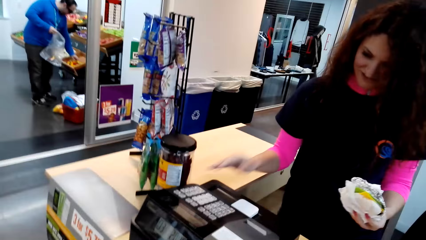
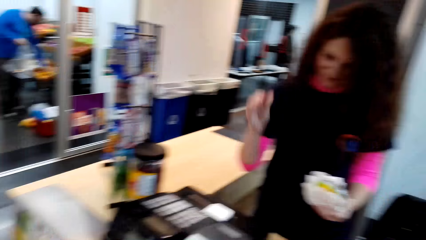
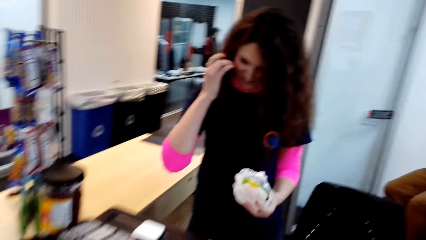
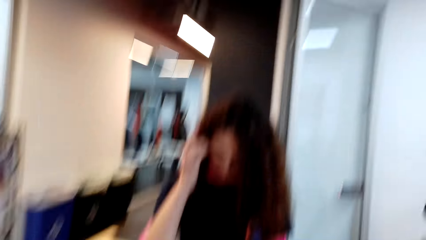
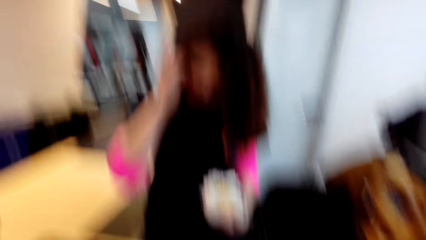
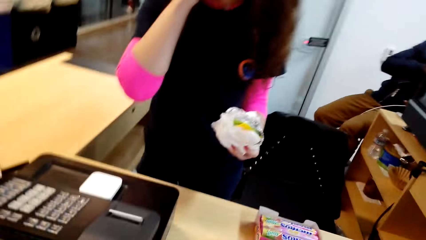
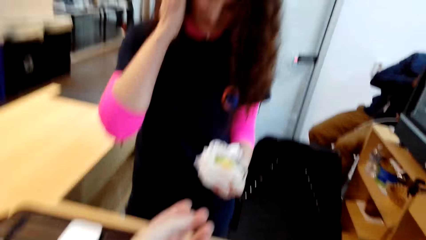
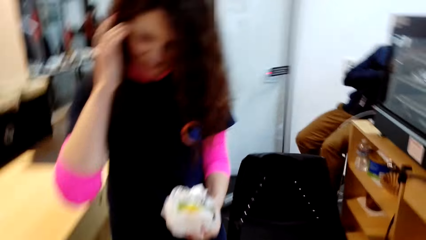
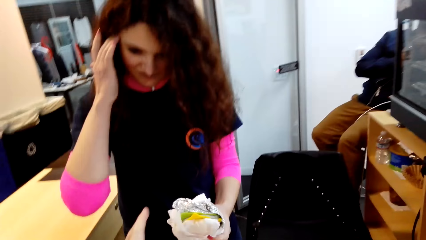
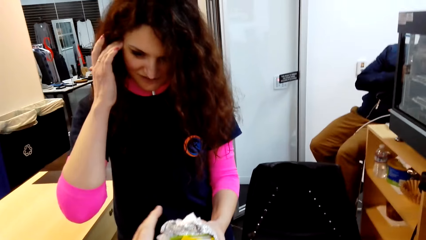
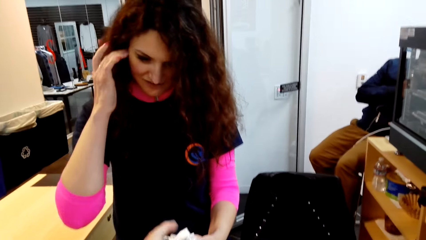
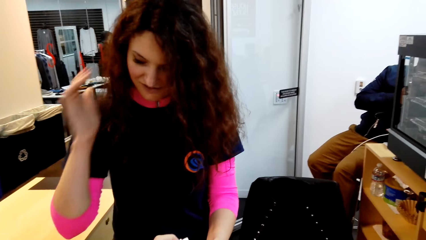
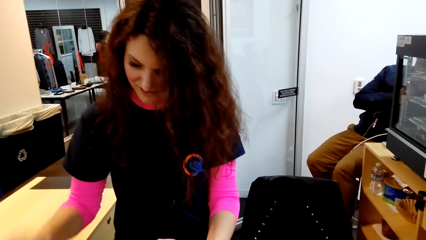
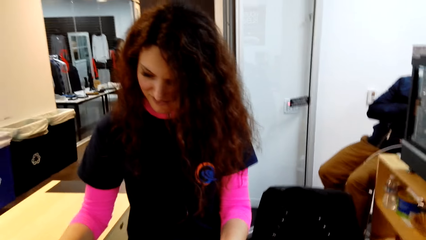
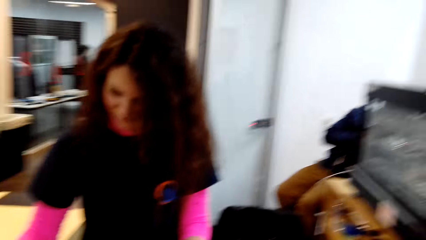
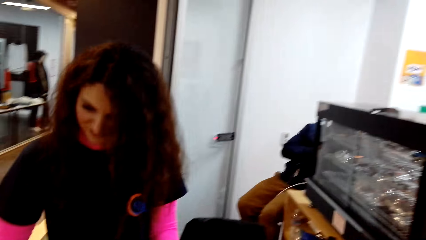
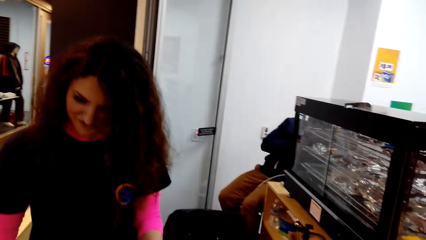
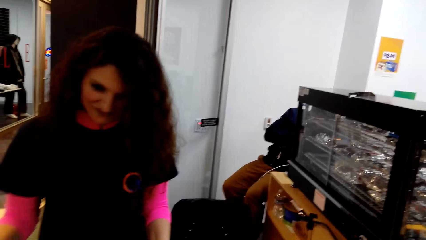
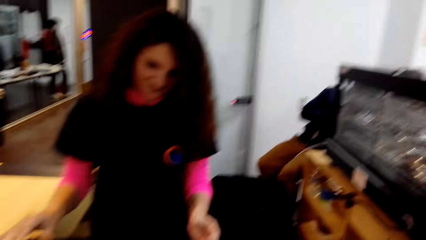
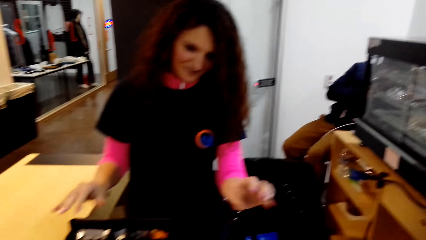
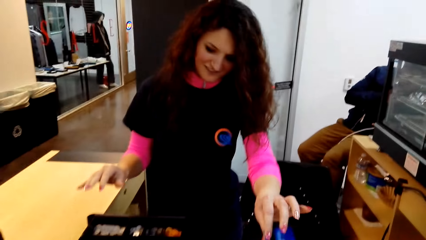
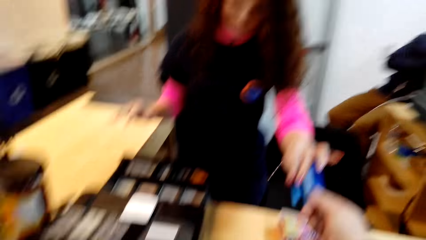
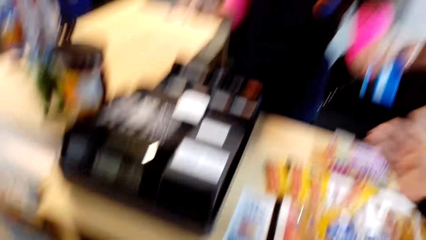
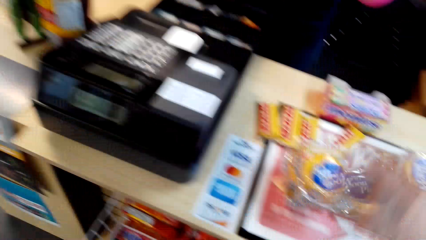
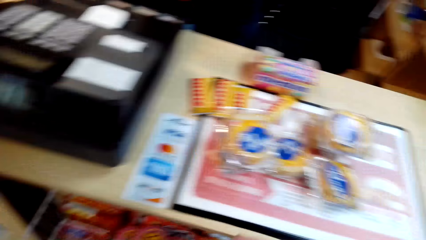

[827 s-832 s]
The lady scratches her head. The camera wearer receives something from the lady. They pass the visa card to the lady.

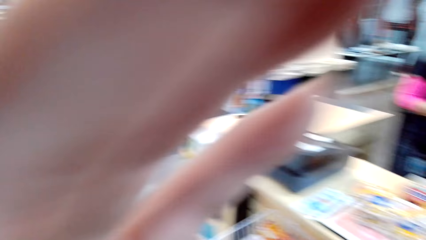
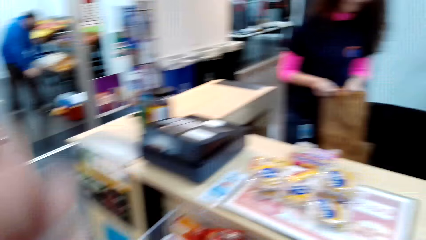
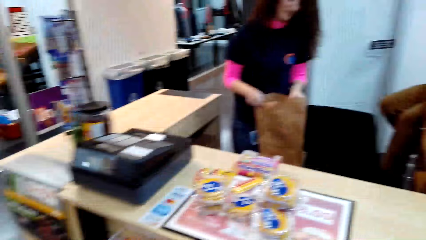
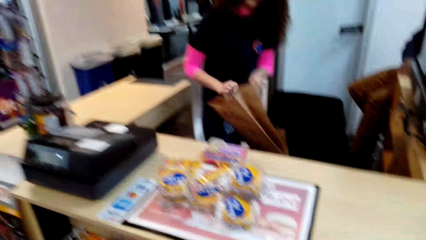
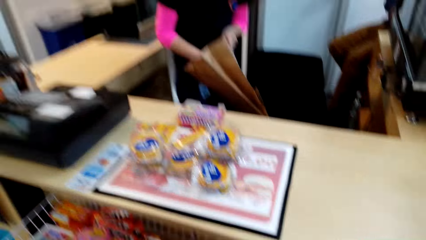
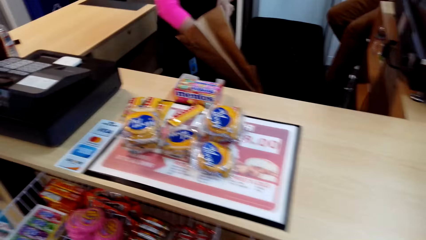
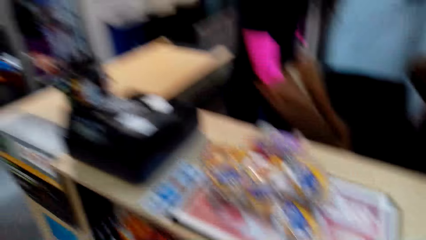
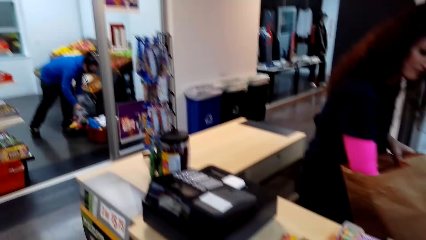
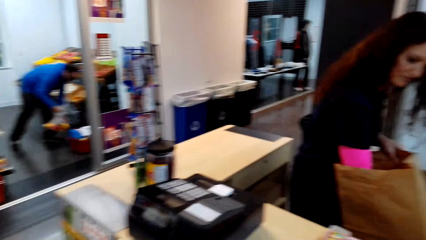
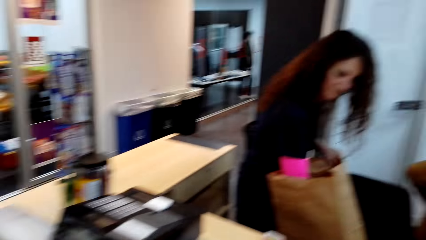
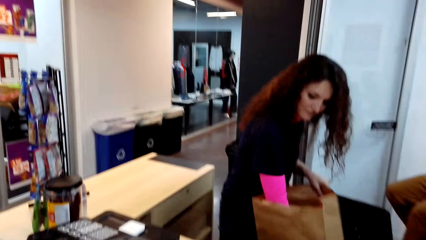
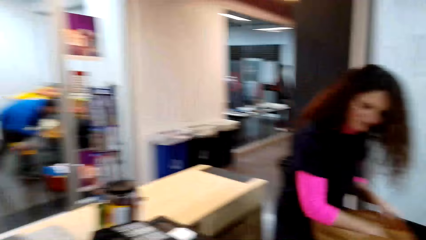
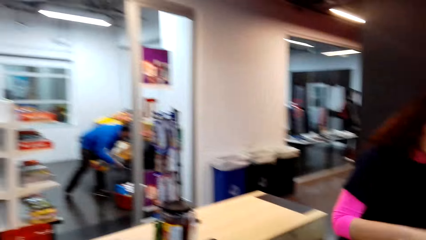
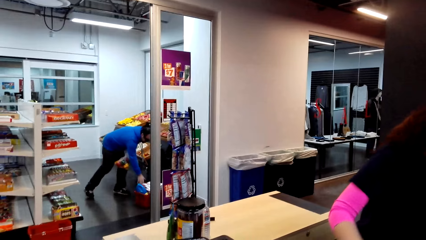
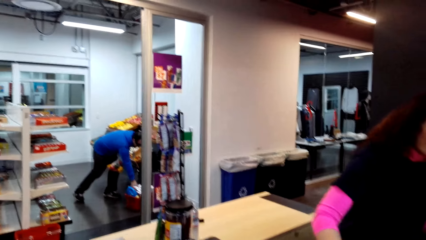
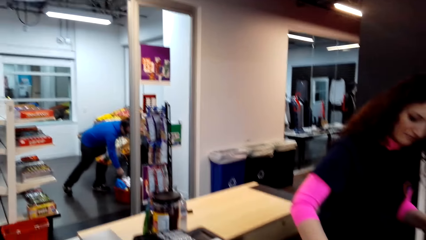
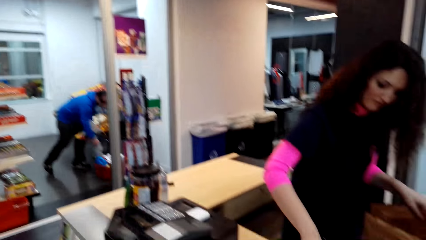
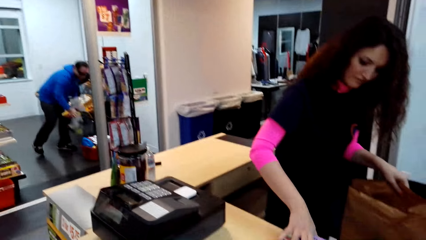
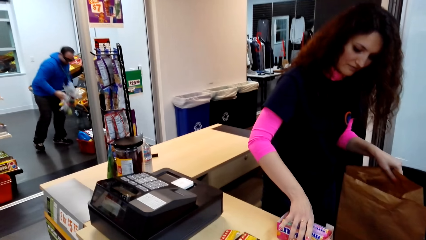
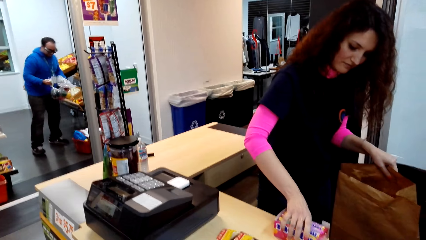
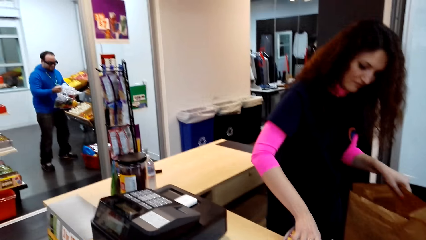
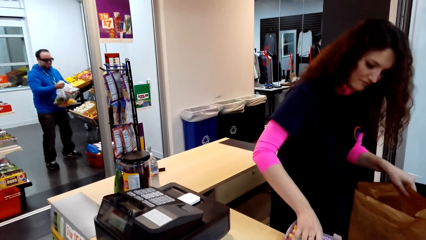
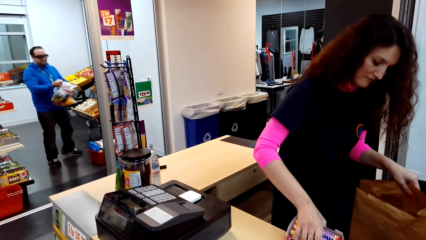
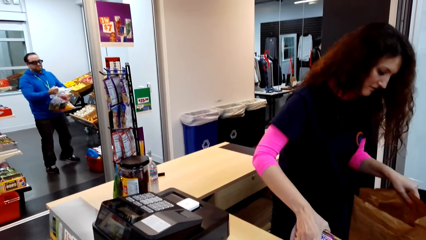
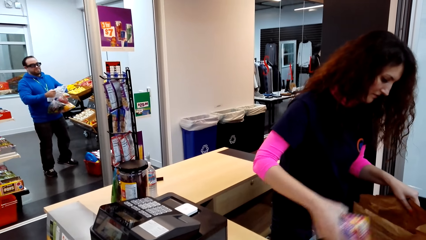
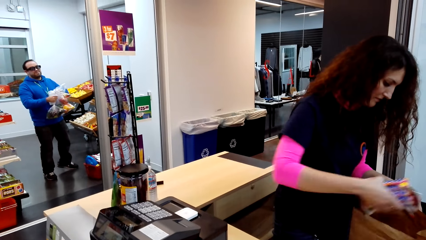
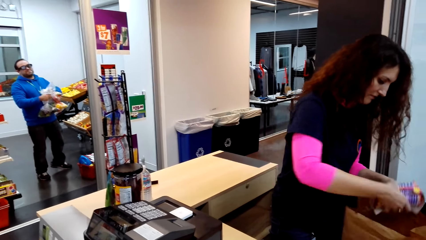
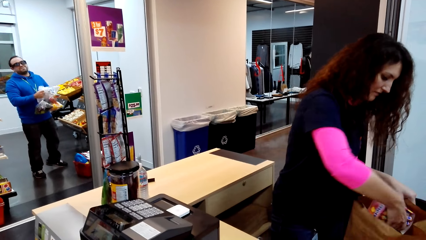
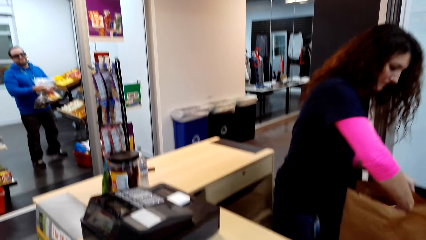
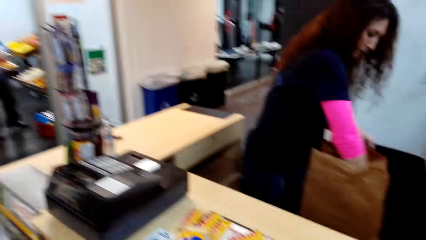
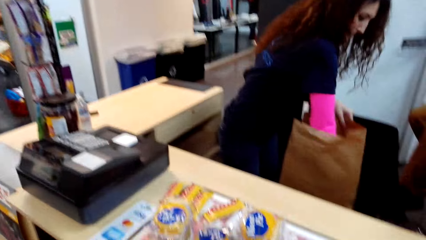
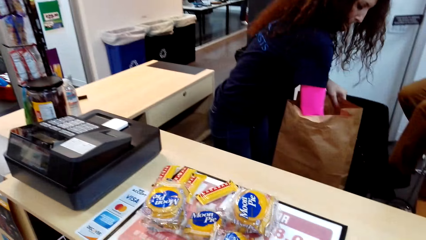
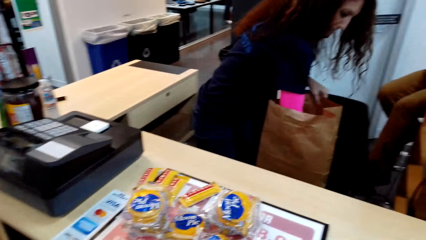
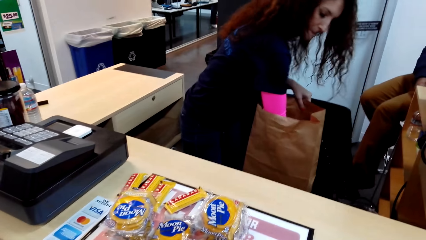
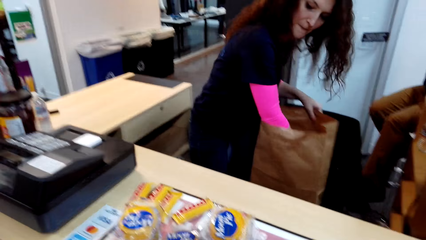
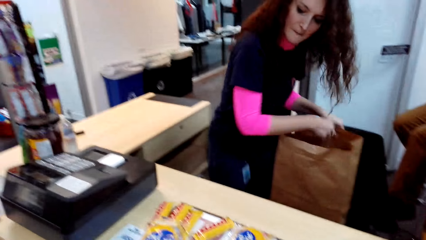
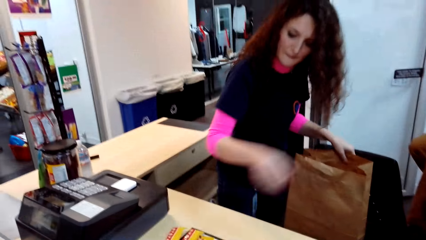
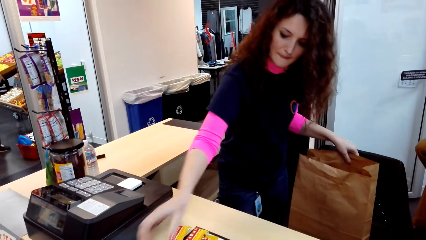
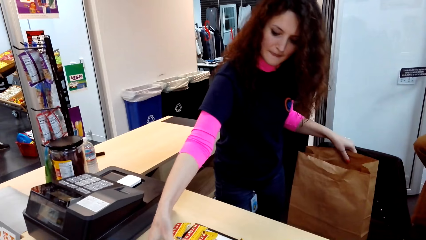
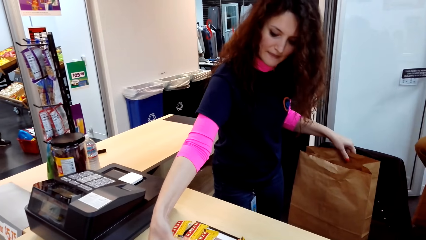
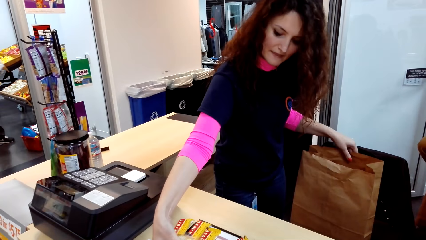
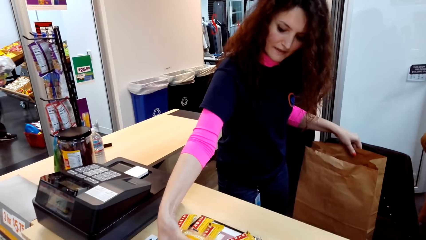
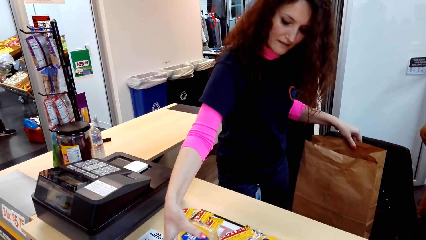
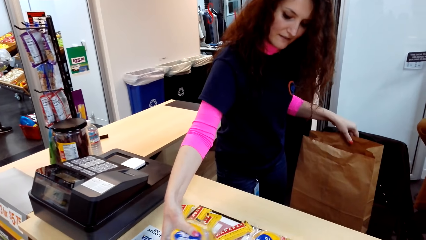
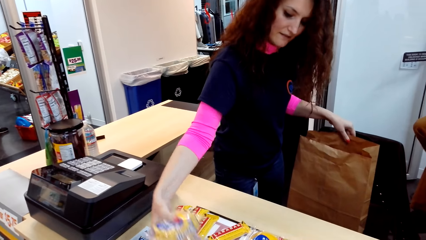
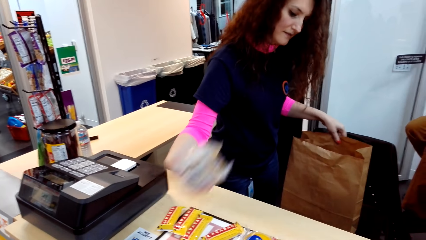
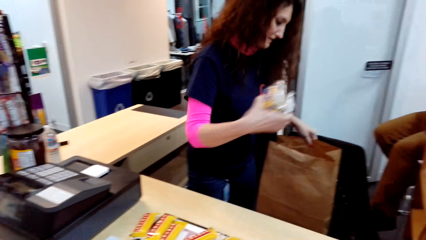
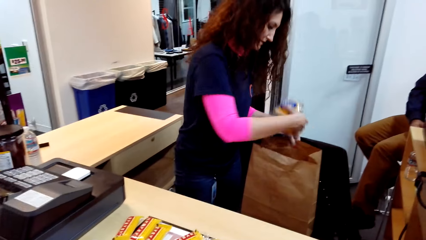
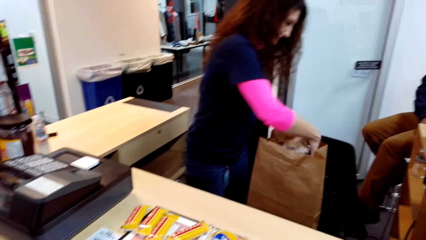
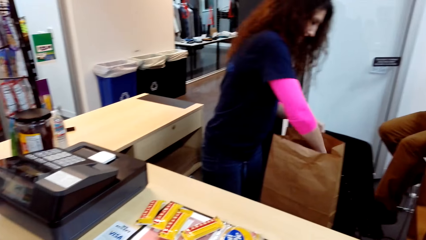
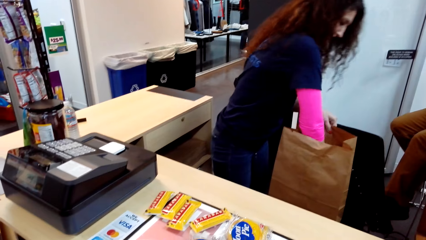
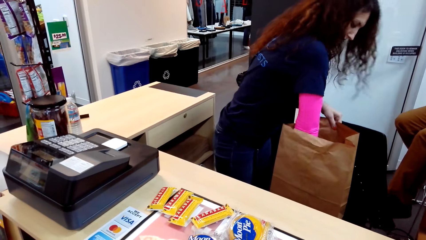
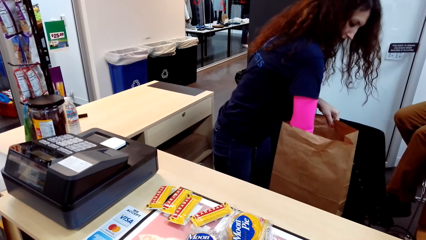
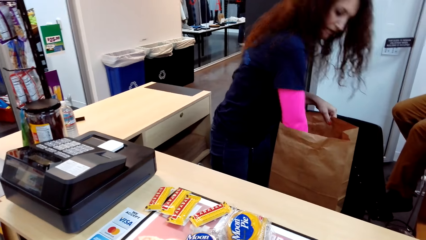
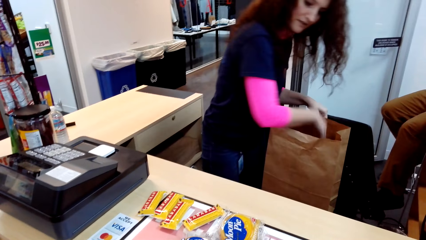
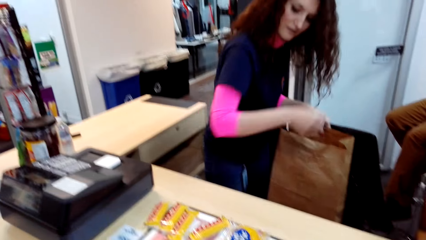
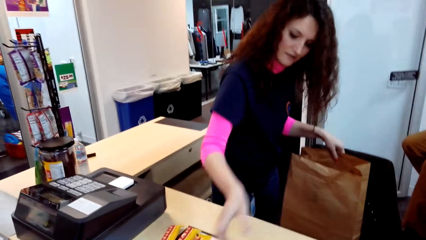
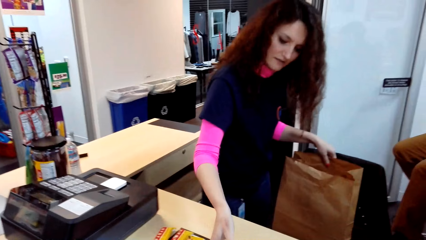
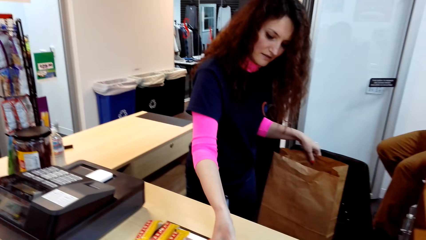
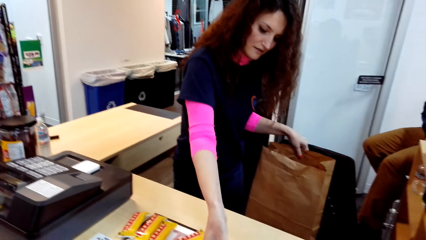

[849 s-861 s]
The camera wearer holds his face. He adjusts the camera with his left hand. The lady opens the bag. The camera wearer looks around. The lady takes an item on the counter. A man holds items. The lady puts the item in the wrap bag. The lady takes another item on the counter. The lady puts items in the bag. The camera wearer watches as the lady packs some items in a brown paper.
